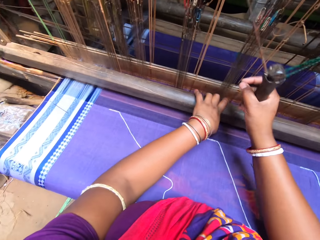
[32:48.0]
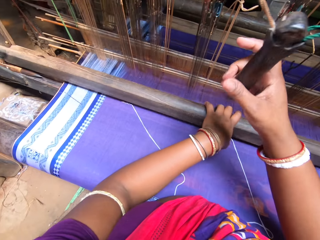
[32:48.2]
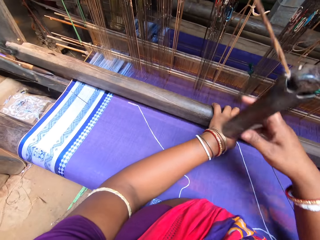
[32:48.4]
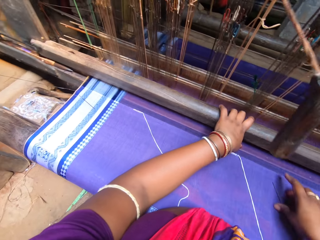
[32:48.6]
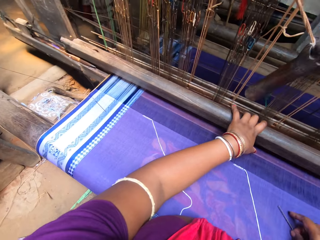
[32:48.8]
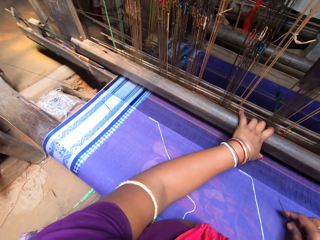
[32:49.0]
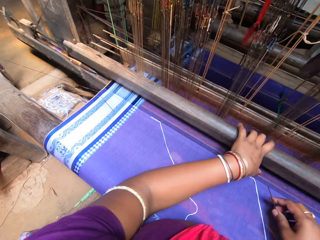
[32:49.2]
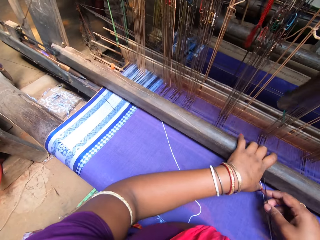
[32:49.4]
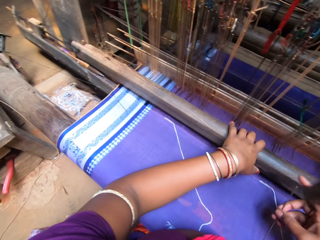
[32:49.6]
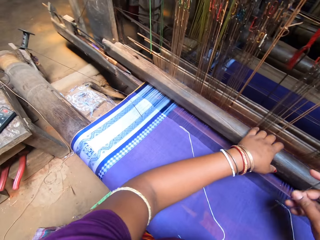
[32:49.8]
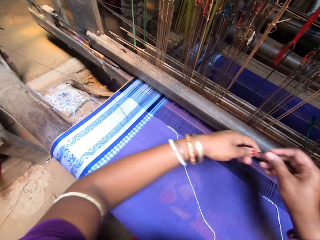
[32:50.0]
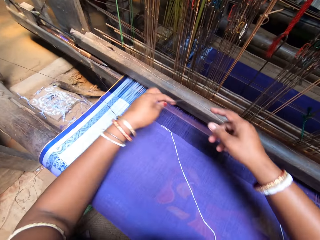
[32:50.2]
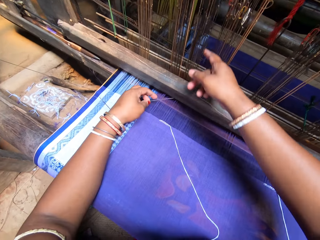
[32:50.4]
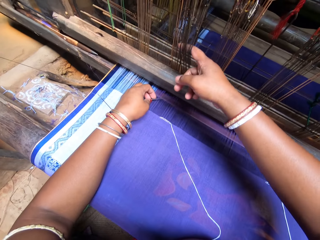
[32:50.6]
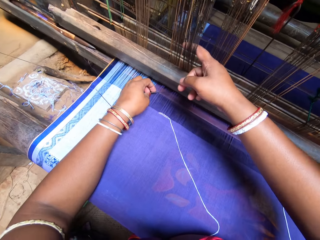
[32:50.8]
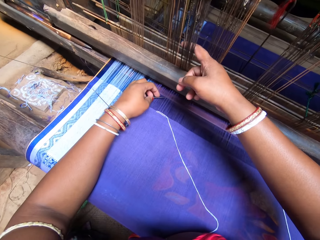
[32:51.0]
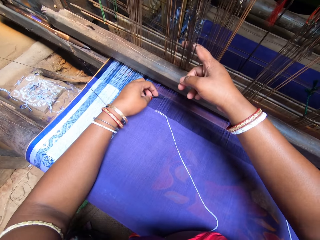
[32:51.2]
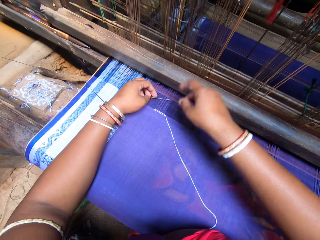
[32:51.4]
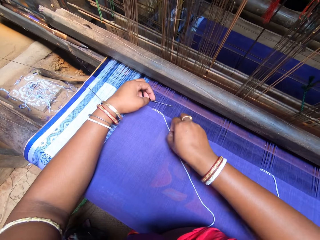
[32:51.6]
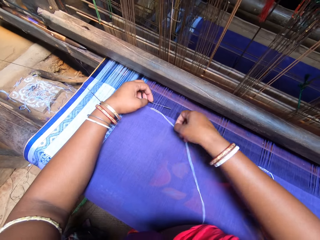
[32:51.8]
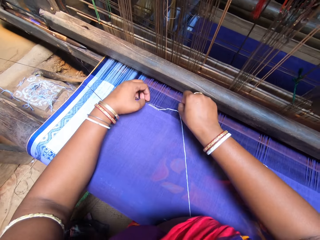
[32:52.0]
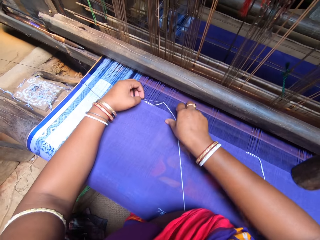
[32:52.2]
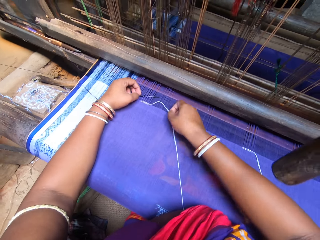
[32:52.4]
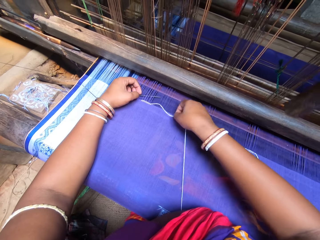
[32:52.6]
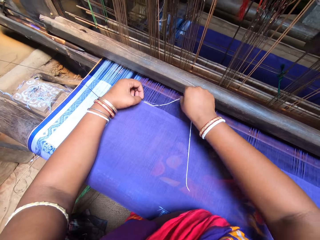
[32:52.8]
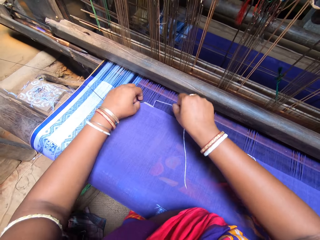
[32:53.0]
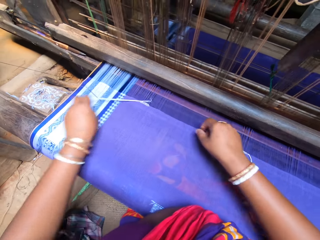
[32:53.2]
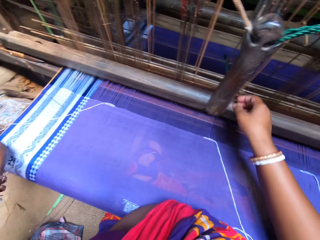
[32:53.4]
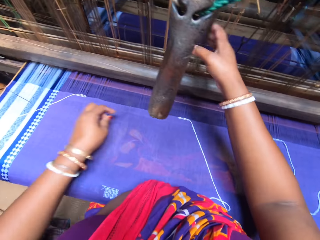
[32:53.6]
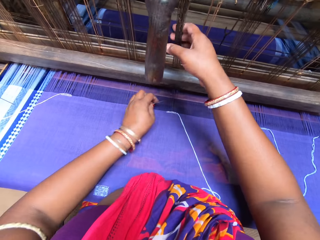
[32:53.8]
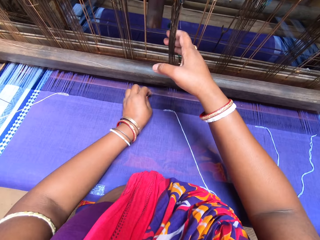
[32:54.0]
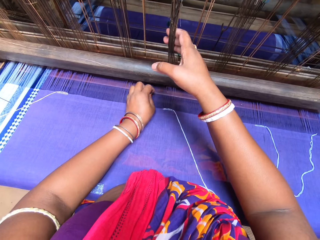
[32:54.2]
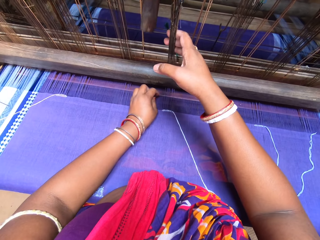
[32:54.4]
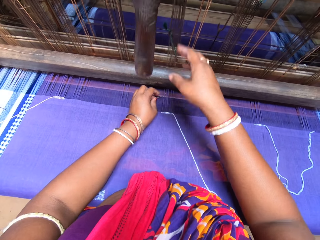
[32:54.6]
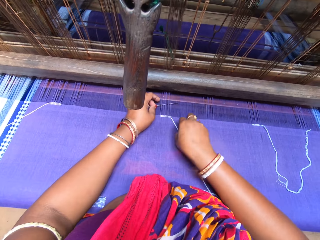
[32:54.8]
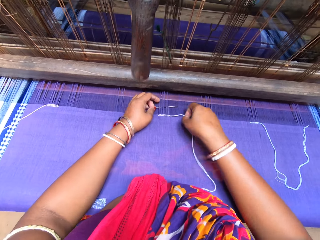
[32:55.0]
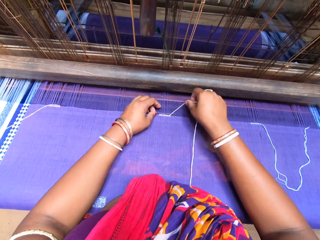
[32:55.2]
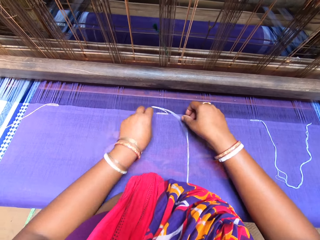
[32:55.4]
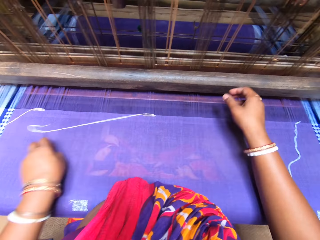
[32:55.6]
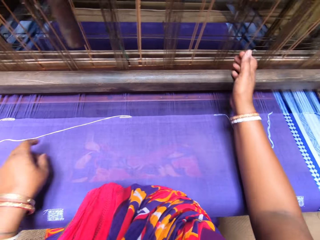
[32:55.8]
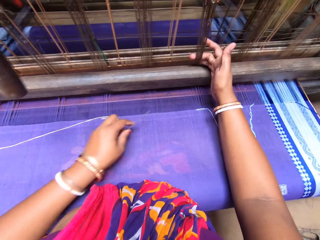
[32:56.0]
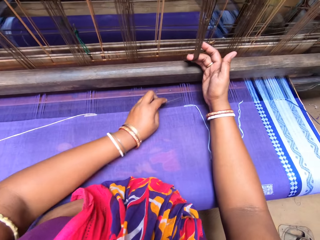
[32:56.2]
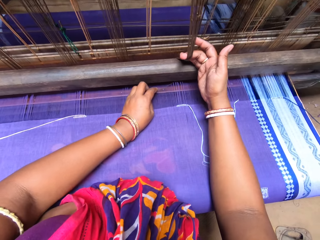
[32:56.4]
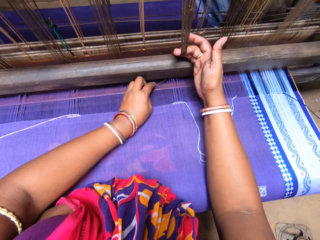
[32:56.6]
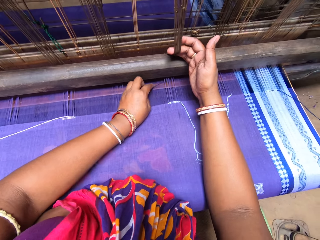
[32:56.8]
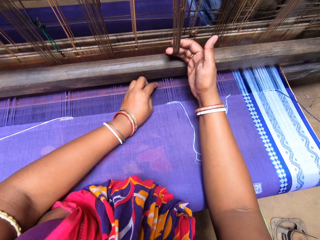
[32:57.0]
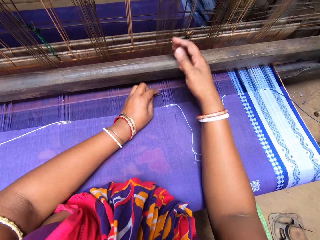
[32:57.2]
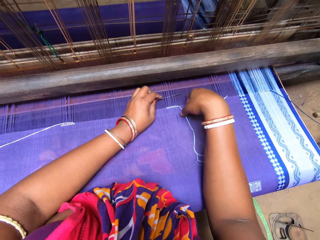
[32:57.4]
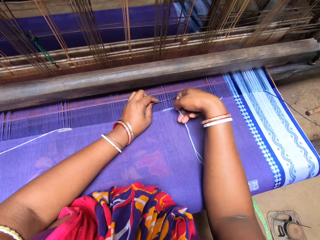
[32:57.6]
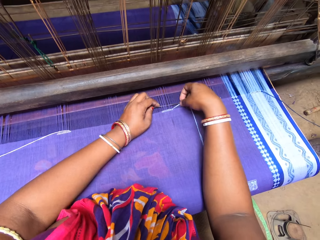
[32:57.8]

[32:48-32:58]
The camera wearer picks up the needle from the cloth with her right hand. She holds the needle in her left hand. She places the needle in her left hand. She pulls the reed or heddles with her right hand. She puts the needle inside the warp yarns with her left hand. She picks up the double length thread from the cloth with her right hand. She adjusts the position of the thread. She fixes the double length thread inside the warp with the needle in her left hand. She pulls the reed with her right hand. She puts the needle inside the warp with her left hand. She picks up the double length thread from the cloth with her right hand. She adjusts the position of the thread. She fixes the double length thread inside the warp with the needle in her left hand. She pulls the reed with her right hand. She puts the needle inside the warp with her left hand. She picks up the double length thread from the cloth with her right hand and fixes the double length thread inside the warp with the needle in her left hand.

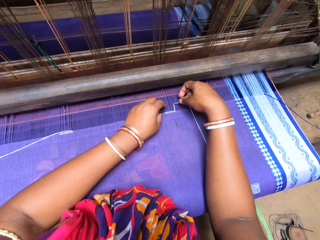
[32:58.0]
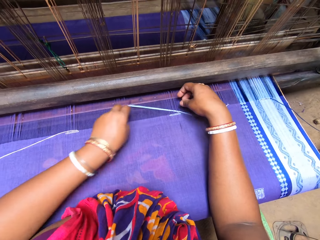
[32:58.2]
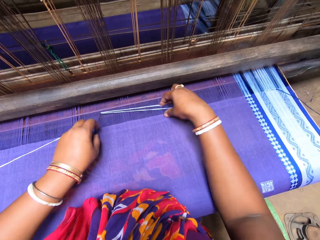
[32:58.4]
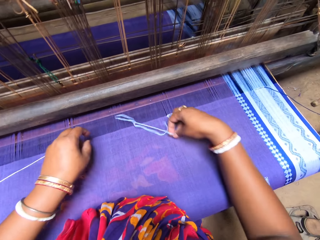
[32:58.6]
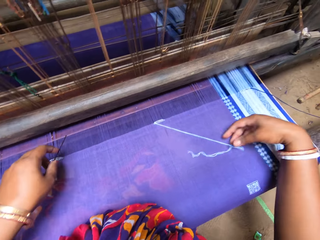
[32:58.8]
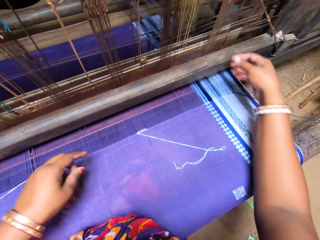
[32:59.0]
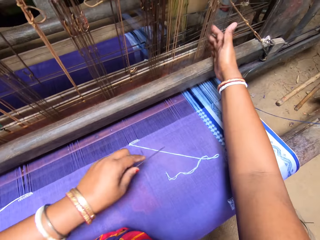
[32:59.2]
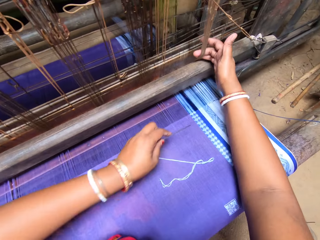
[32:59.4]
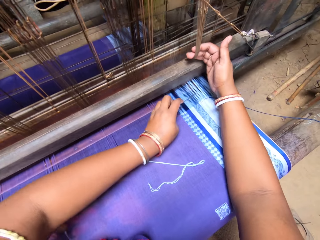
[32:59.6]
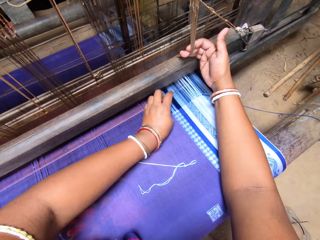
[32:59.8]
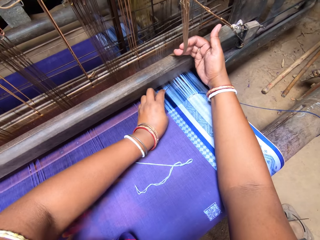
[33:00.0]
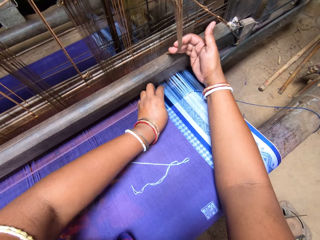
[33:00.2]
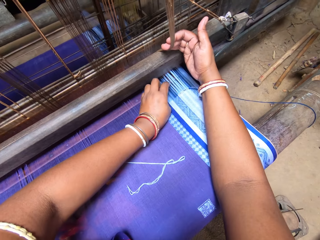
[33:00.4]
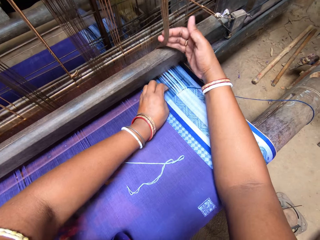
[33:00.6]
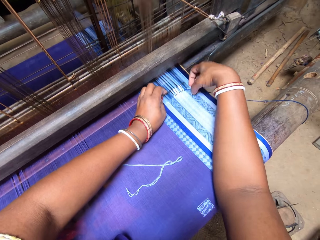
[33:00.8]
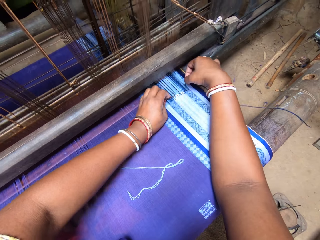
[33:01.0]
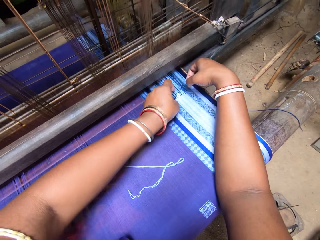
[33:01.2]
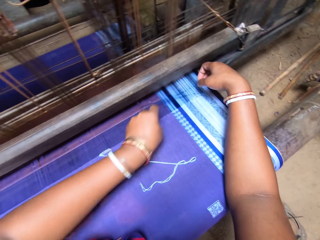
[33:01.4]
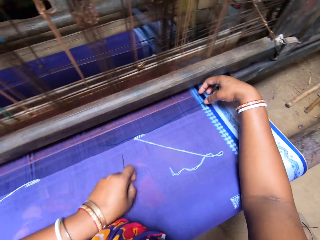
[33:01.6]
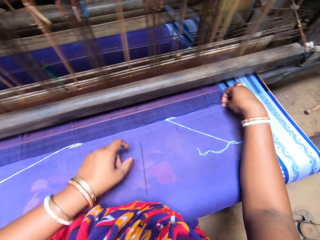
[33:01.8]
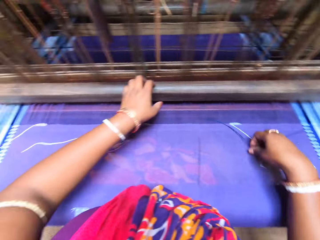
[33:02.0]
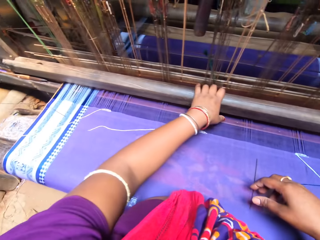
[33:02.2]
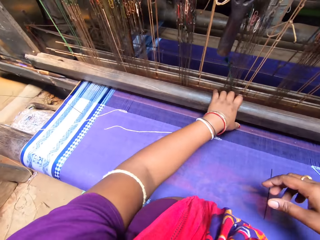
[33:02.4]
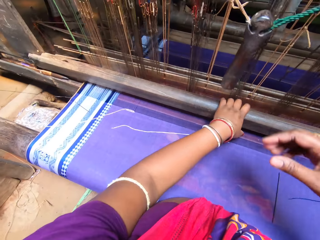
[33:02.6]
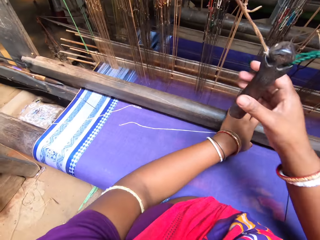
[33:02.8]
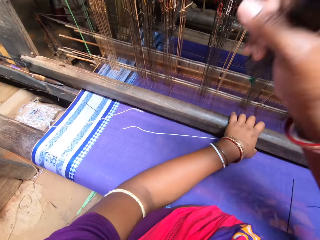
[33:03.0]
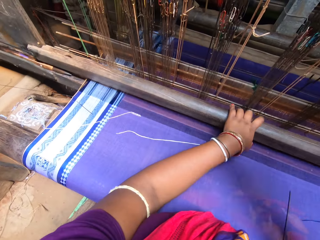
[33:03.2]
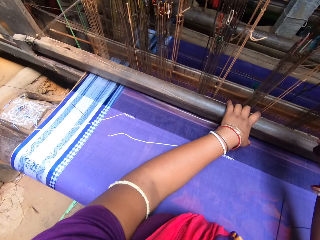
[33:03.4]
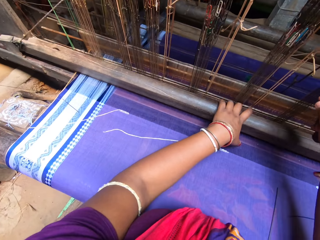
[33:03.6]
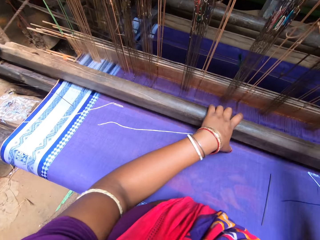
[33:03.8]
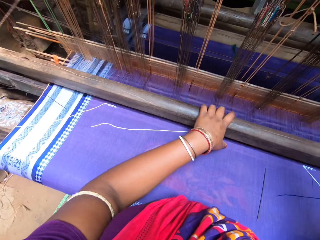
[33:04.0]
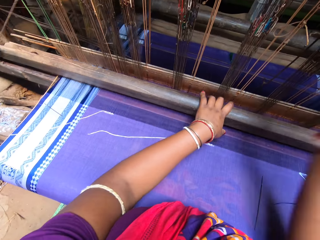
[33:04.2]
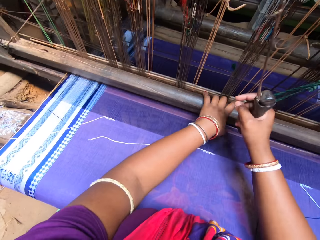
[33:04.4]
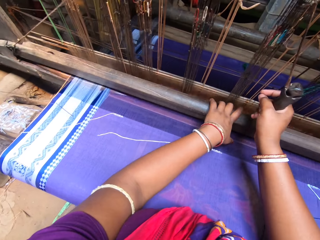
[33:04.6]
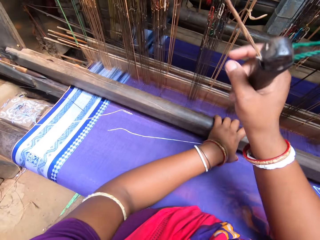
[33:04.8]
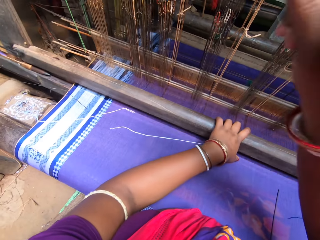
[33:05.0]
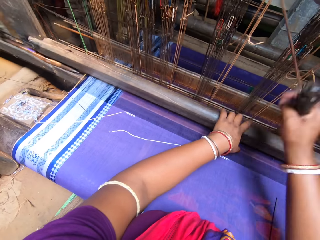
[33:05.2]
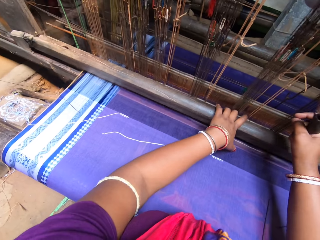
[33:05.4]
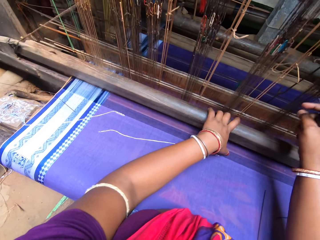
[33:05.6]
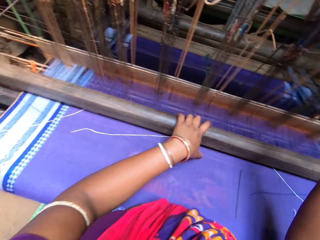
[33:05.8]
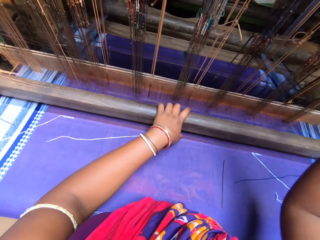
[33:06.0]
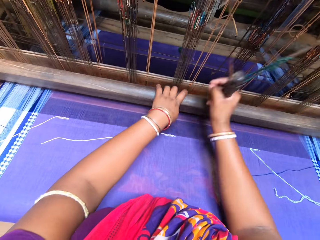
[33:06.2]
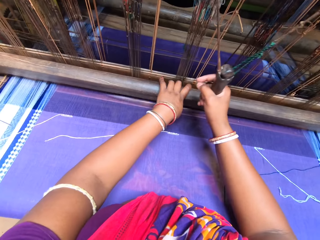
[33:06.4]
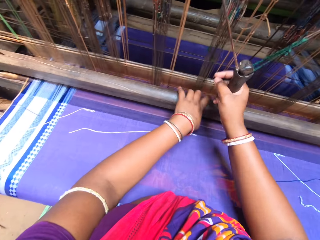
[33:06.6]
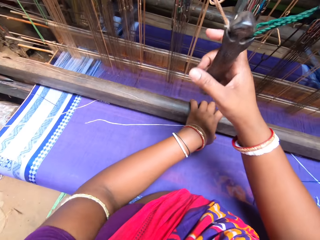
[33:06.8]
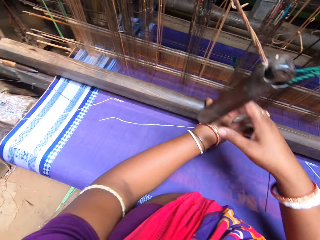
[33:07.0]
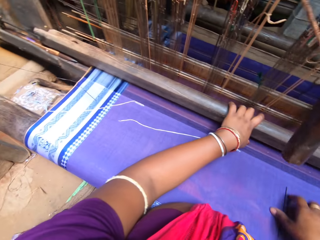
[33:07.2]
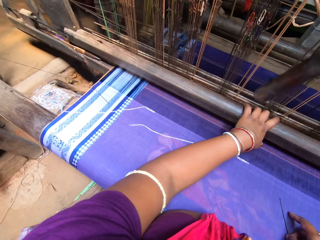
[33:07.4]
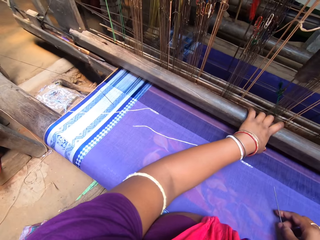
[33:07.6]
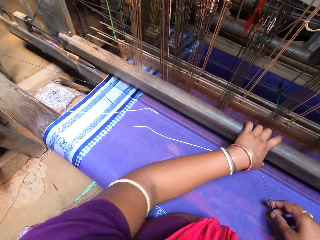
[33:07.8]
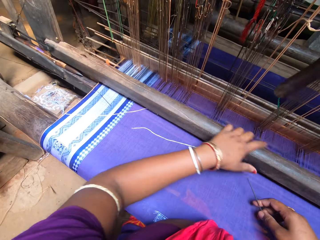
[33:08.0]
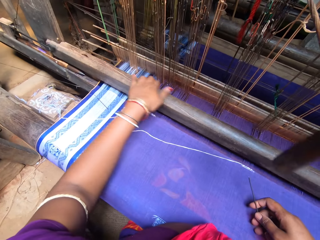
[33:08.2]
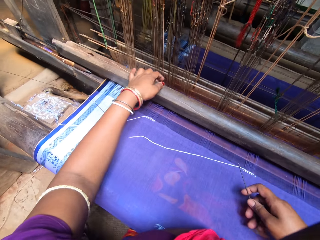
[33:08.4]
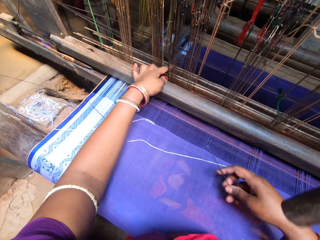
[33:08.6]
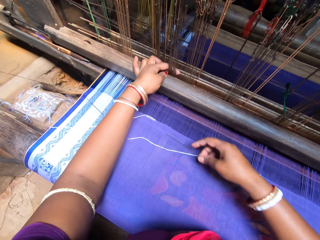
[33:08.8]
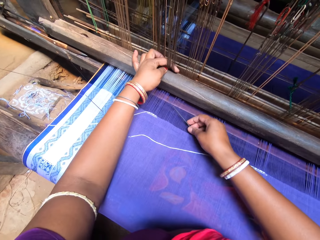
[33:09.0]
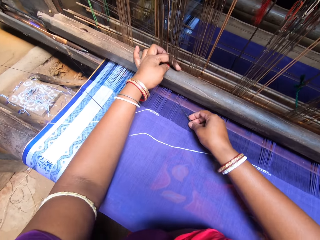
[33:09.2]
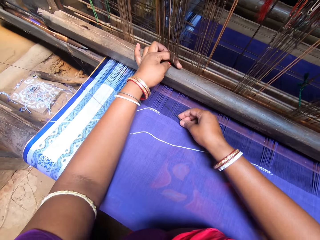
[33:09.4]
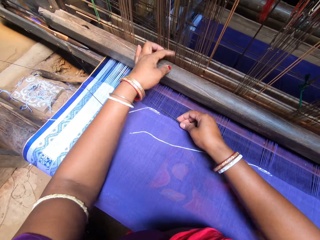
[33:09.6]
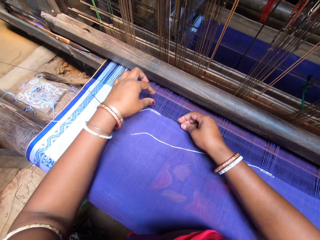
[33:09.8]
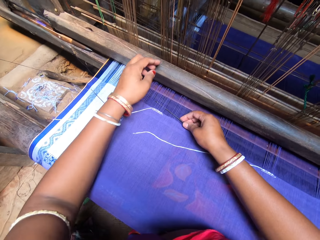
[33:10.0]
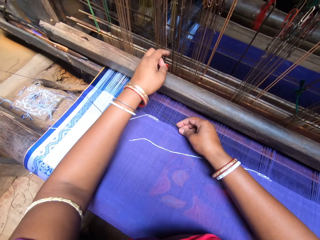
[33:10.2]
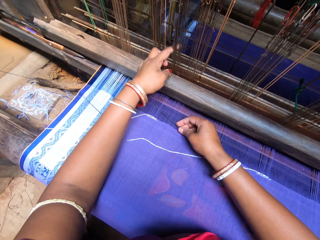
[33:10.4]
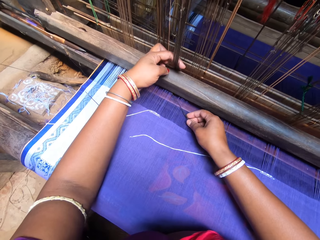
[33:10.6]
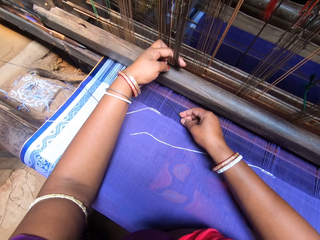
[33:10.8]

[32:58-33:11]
The camera wearer adjusts the position of the thread. She pulls the reed or heddles with her right hand. She puts the needle inside the warp yarns with her left hand. She fixes the double length thread inside the warp with the needle in her left hand. She adjusts the position of the thread. She places the needle on the cloth with her left hand. She pulls the beater with her left hand. She pulls the grip with her right hand. She weaves with the loom. She picks up the needle from the cloth with her right hand. She pulls the reed with her left hand. She puts the needle inside the warp with her right hand. She pulls on the heddles.
